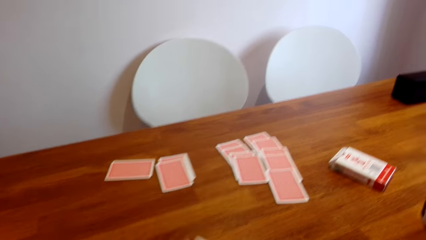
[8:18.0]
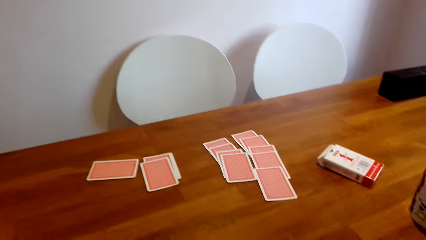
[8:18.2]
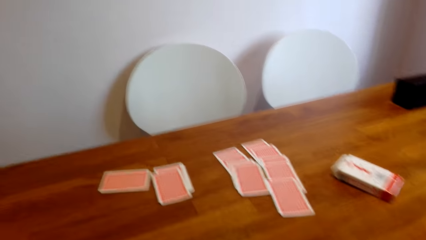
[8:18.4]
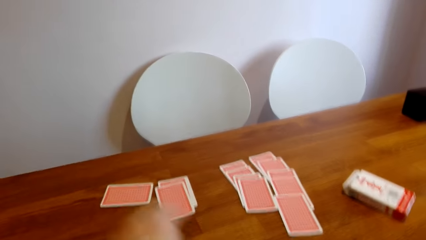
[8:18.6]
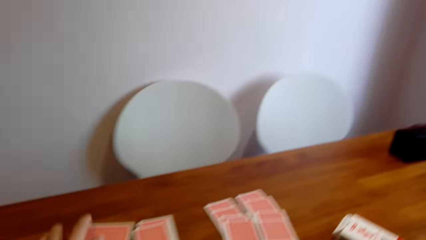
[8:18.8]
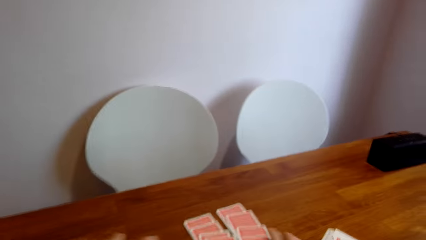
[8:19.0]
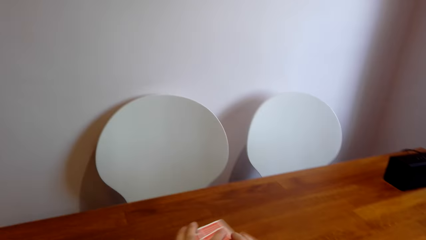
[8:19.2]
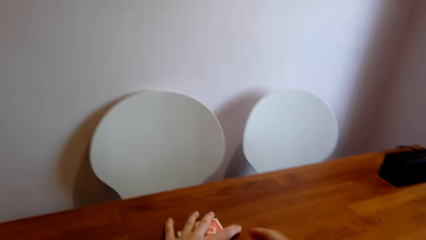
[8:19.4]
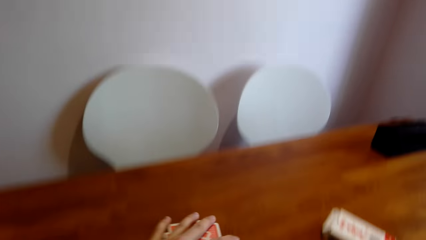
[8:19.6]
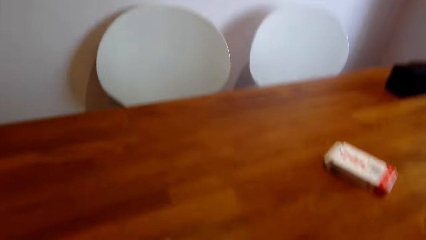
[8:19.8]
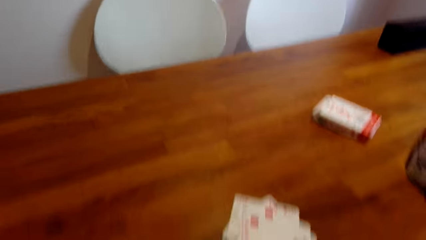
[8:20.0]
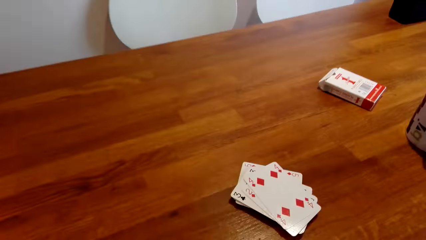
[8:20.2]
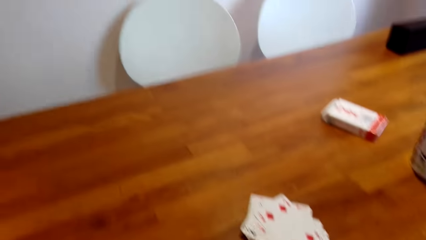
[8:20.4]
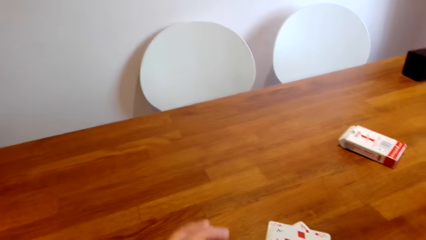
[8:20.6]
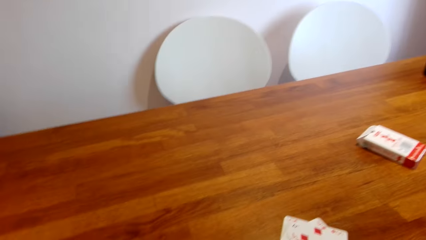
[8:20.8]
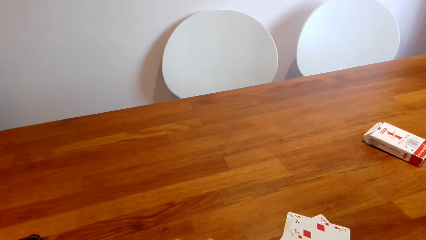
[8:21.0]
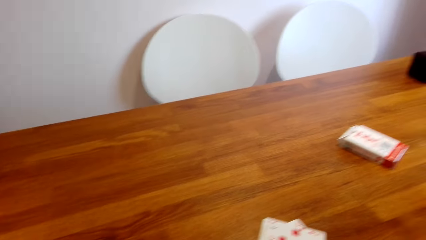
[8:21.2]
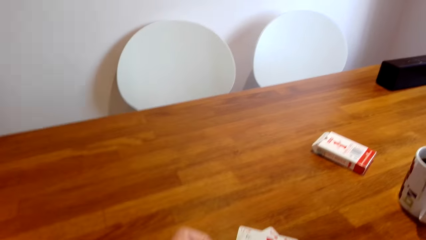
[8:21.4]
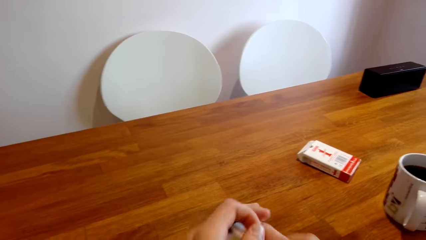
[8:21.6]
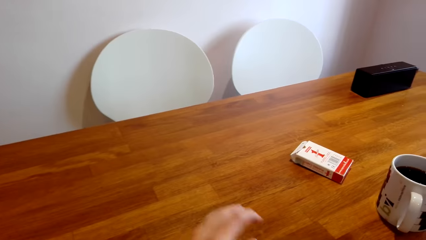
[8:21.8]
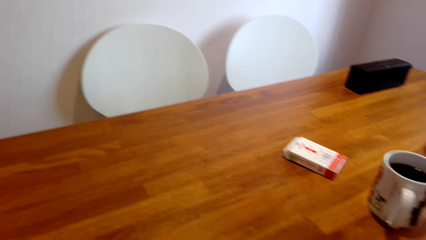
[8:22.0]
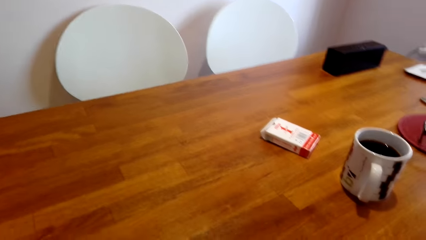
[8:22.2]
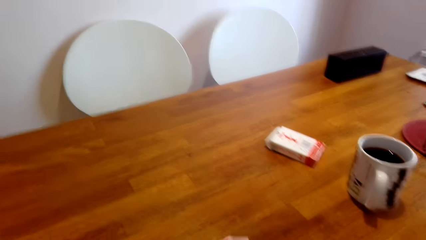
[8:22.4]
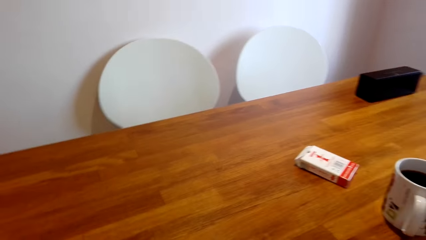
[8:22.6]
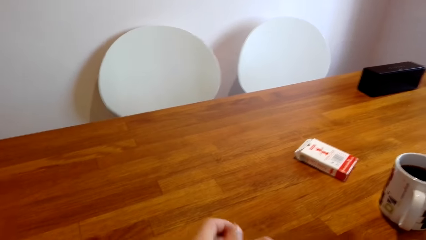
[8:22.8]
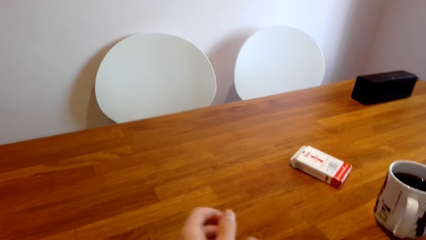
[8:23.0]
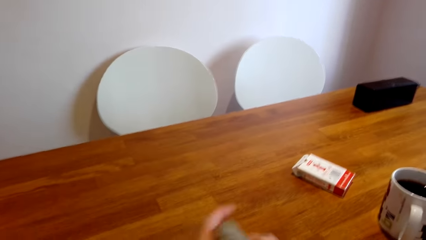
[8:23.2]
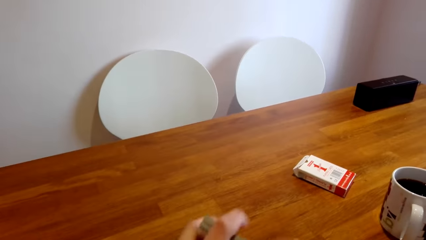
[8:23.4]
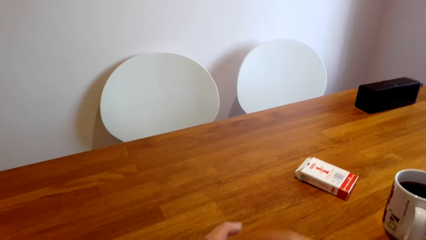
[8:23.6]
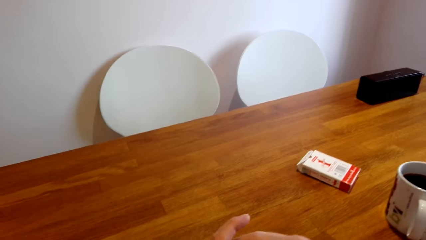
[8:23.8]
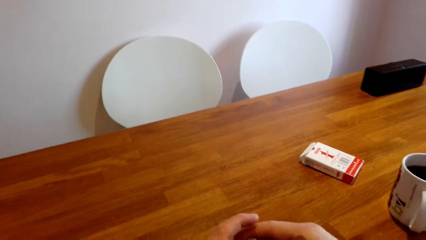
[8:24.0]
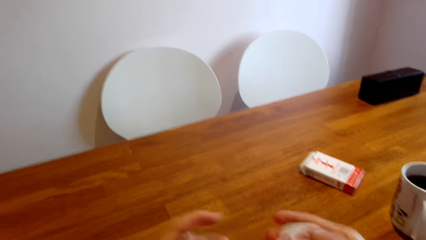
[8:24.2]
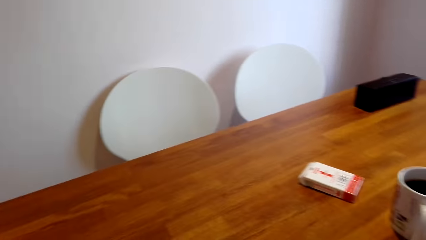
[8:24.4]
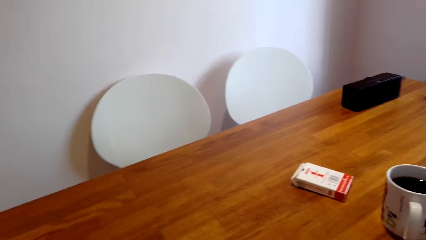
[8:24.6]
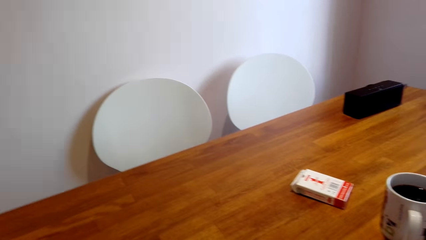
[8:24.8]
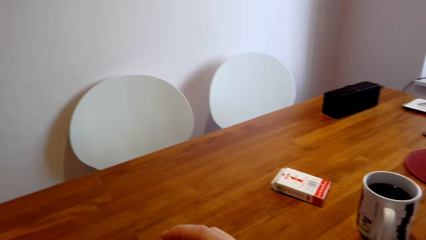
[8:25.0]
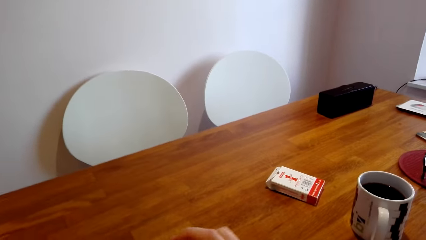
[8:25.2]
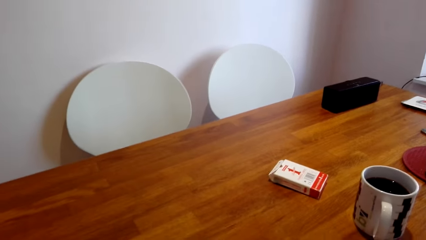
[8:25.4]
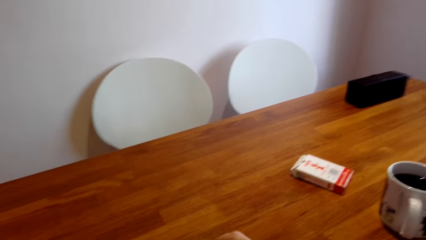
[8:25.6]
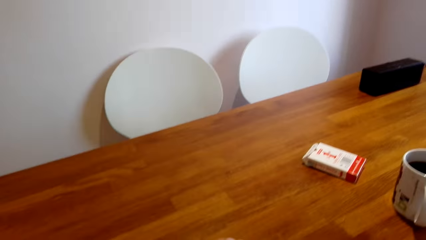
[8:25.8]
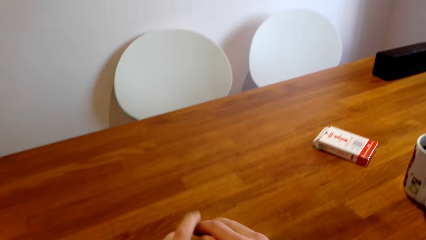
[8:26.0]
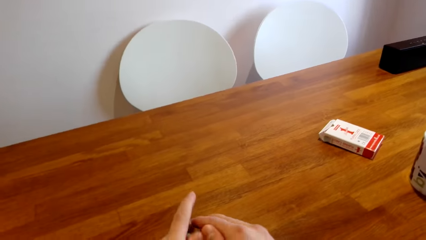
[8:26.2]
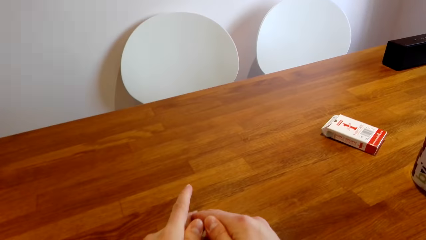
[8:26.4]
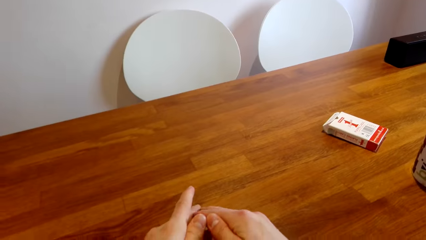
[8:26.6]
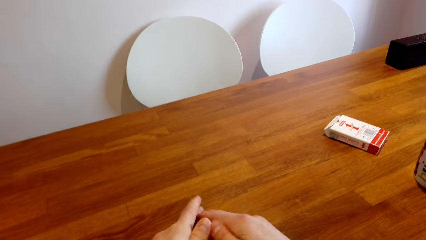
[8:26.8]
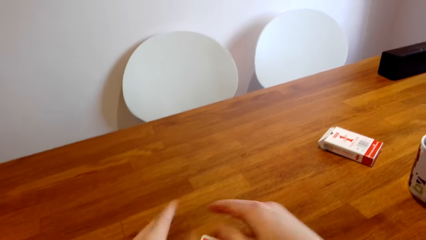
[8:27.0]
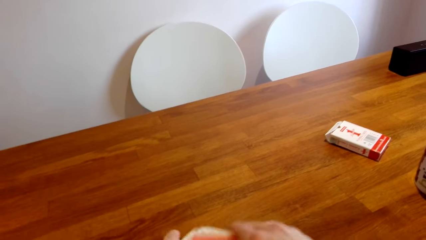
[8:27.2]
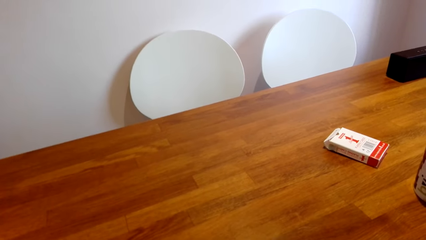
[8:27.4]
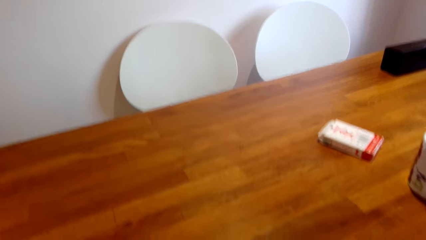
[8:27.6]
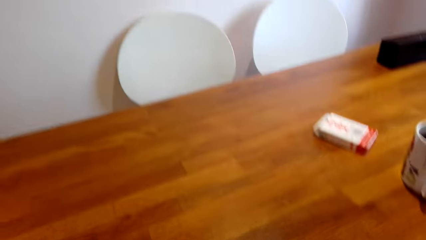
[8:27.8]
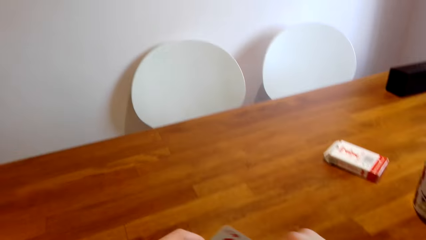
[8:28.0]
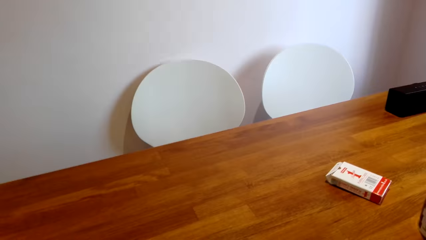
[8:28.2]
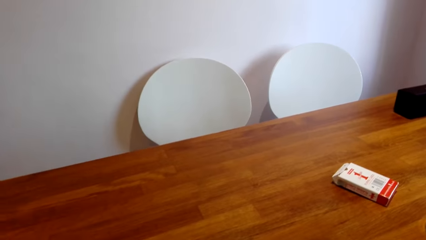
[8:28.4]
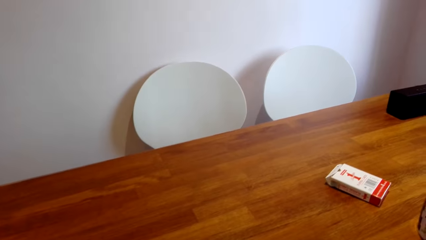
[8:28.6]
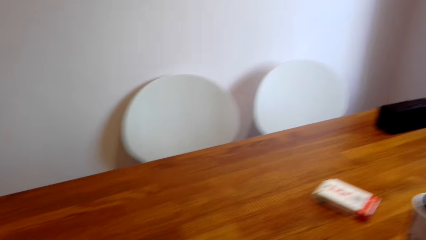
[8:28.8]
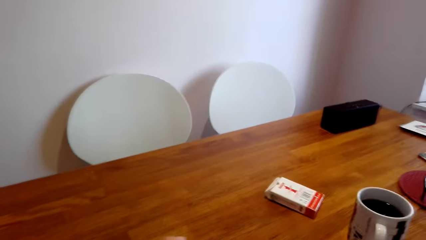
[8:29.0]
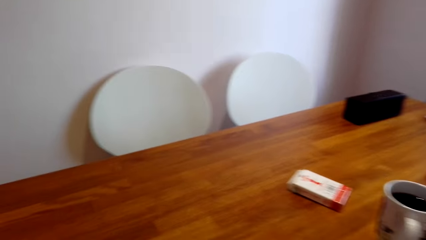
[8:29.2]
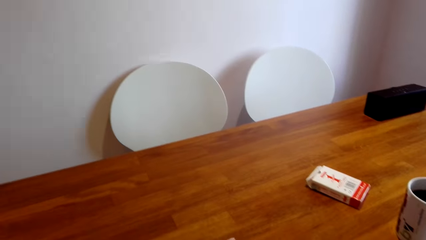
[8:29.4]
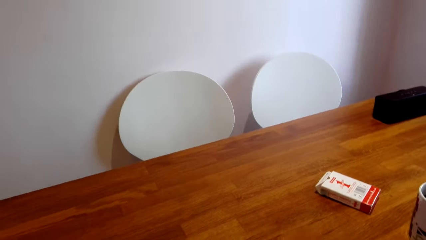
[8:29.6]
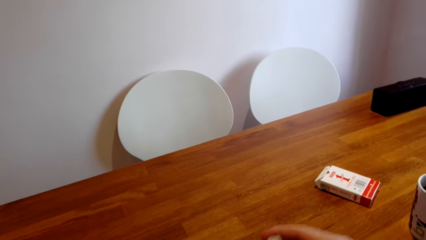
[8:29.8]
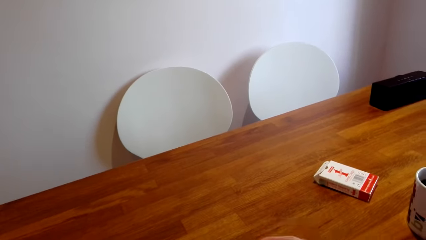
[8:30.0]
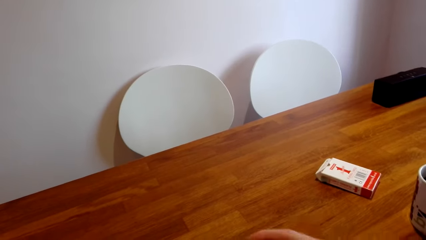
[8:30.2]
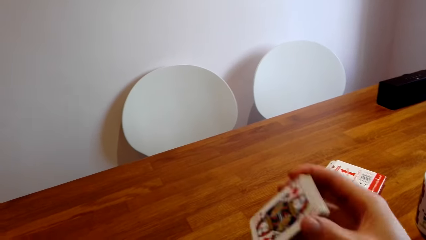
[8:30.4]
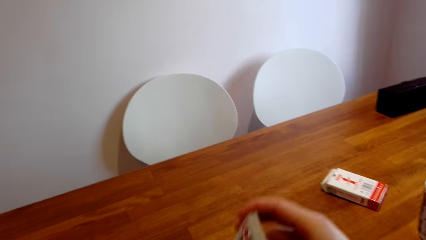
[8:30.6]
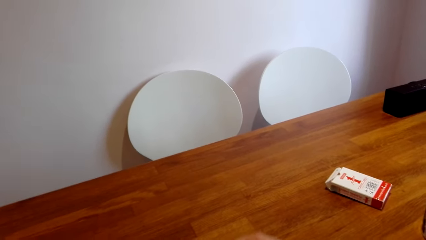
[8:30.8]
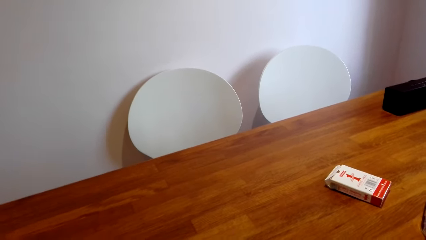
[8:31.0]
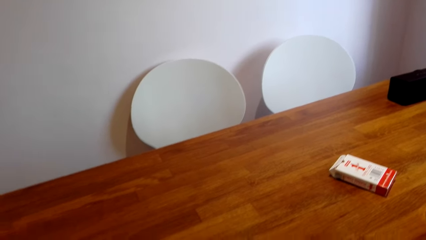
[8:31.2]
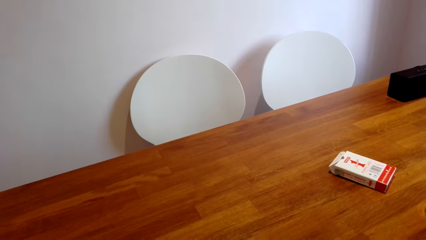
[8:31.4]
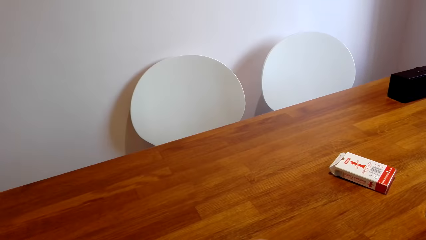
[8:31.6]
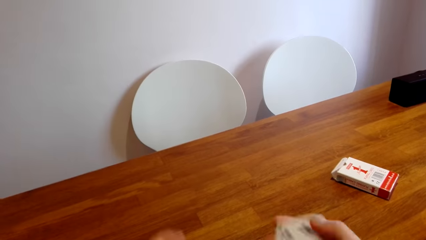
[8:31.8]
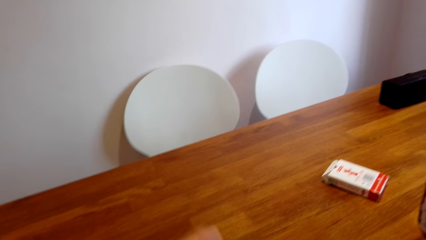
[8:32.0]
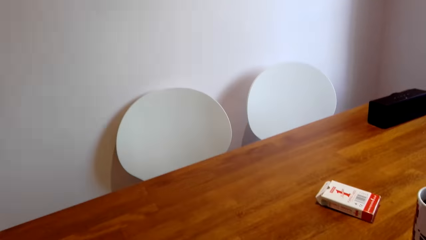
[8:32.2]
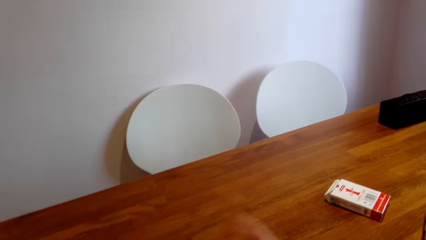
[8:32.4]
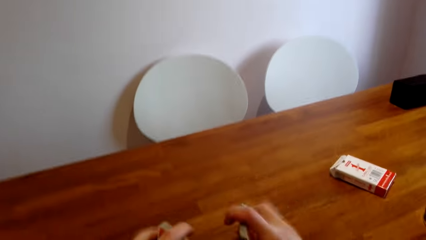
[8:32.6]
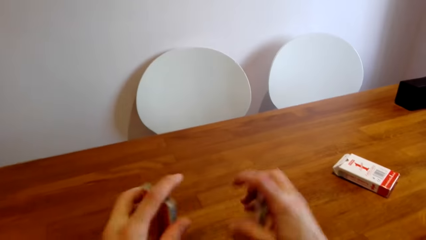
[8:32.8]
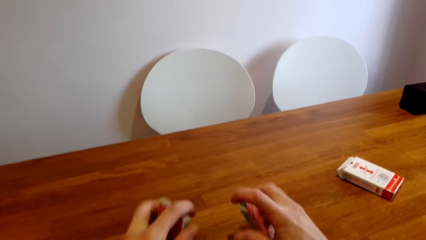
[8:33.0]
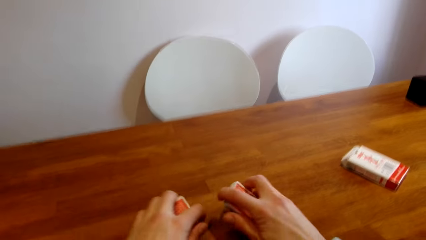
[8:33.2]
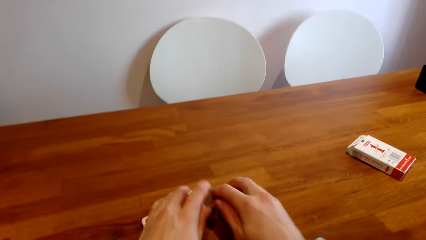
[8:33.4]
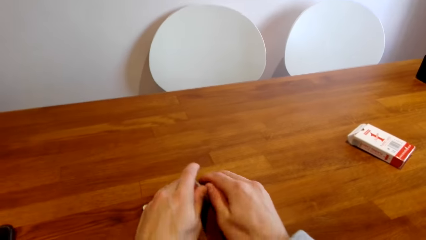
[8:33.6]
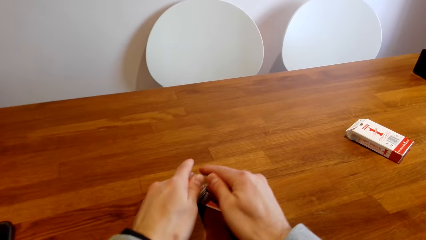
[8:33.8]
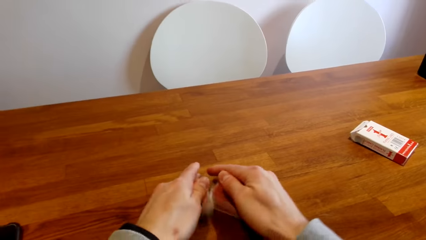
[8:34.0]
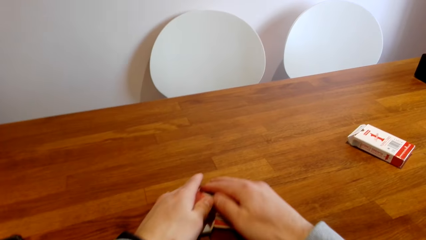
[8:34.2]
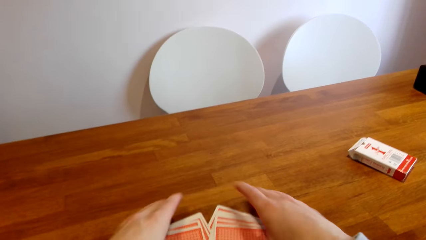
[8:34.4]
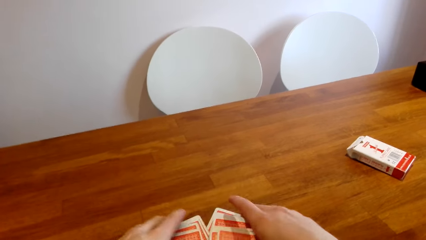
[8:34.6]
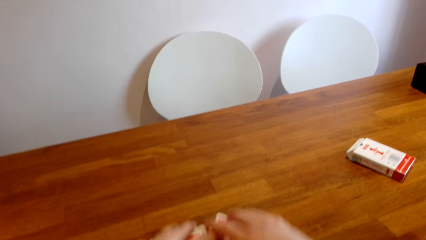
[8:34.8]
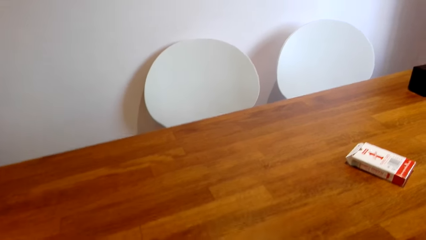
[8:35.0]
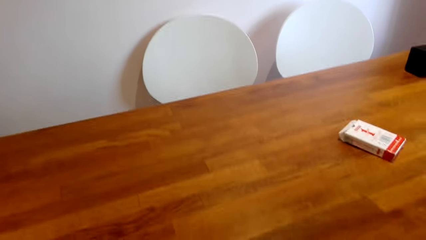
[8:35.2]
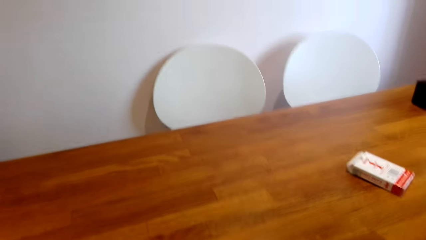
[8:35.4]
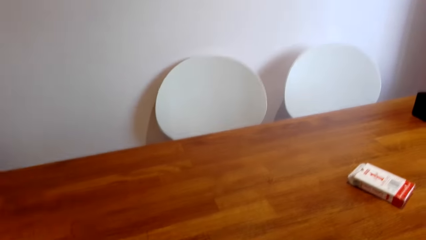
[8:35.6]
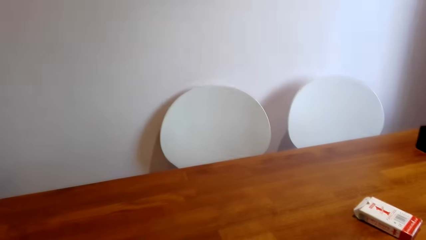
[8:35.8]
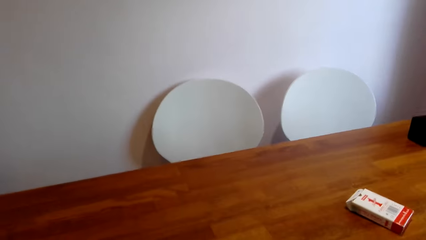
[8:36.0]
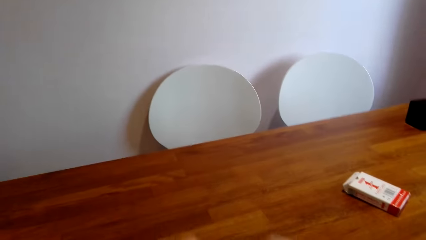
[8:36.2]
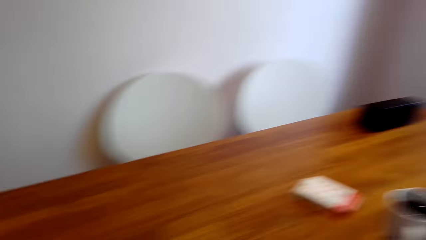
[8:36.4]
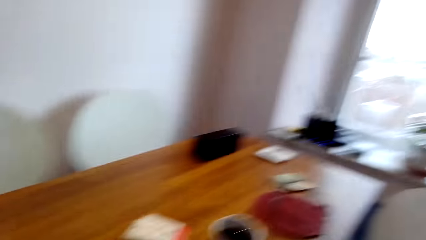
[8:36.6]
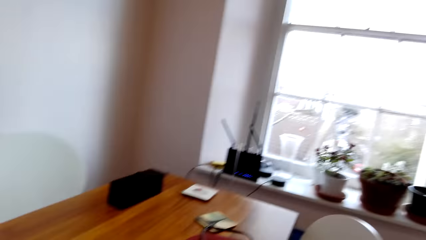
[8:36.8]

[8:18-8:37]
The camera wearer collects other cards on the table. They pull the other cards. They align the cards on the table. They pick up the cards. They put the cards together. They shuffle the cards.
